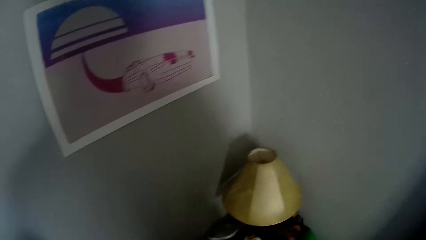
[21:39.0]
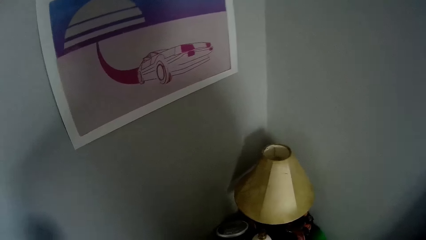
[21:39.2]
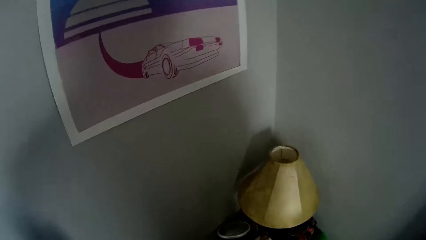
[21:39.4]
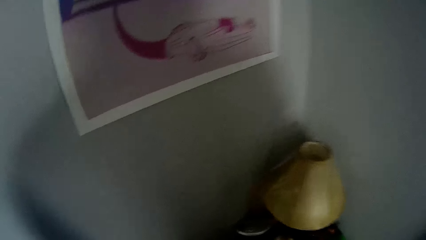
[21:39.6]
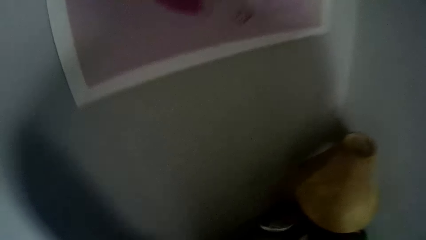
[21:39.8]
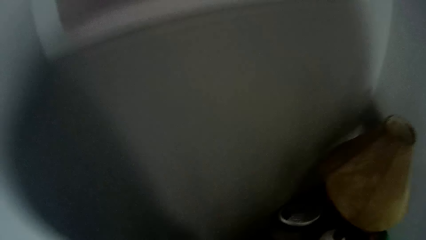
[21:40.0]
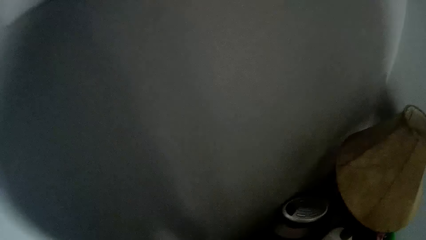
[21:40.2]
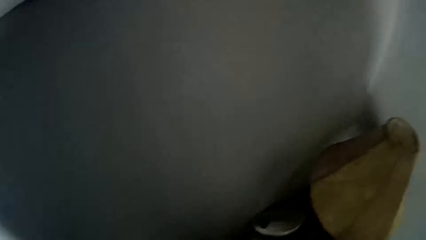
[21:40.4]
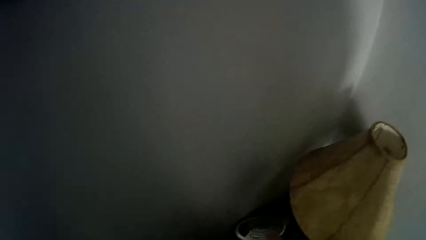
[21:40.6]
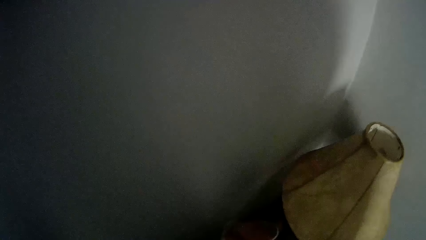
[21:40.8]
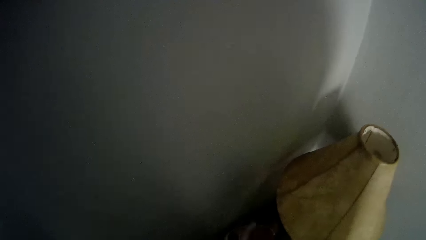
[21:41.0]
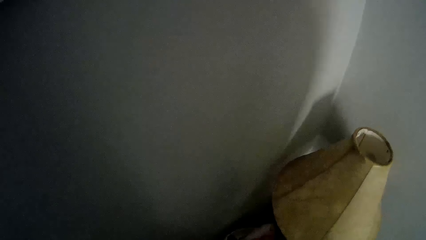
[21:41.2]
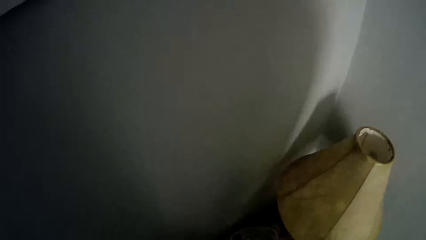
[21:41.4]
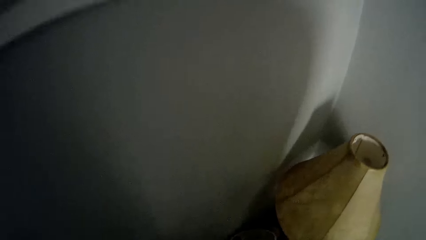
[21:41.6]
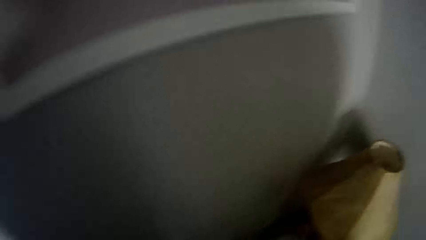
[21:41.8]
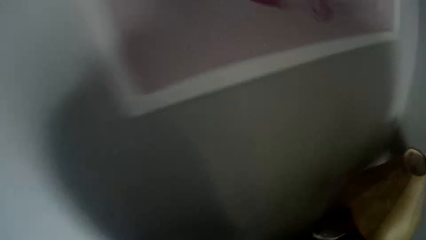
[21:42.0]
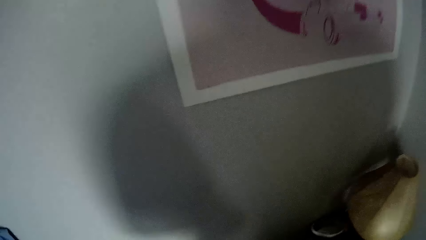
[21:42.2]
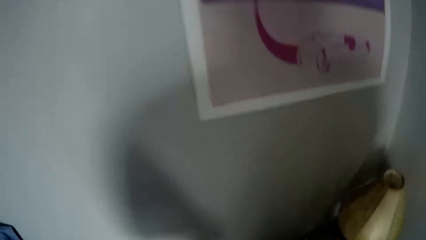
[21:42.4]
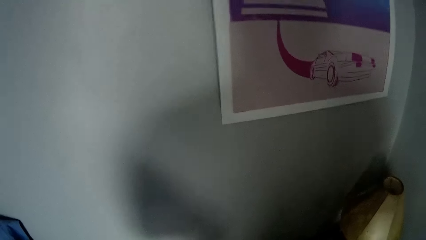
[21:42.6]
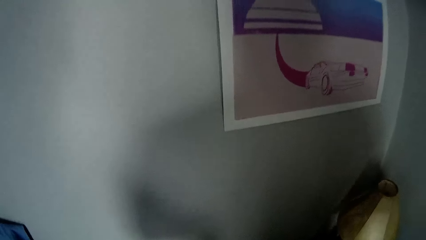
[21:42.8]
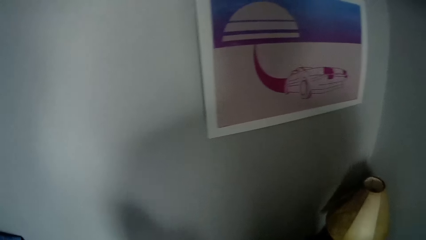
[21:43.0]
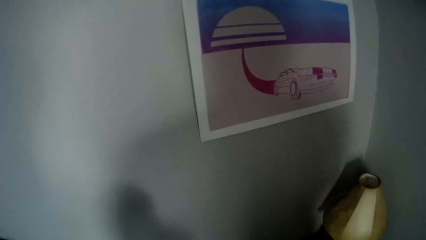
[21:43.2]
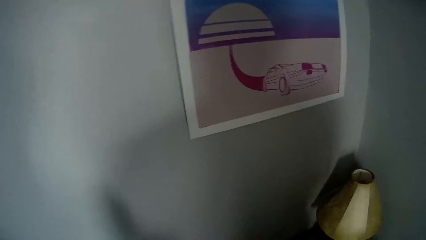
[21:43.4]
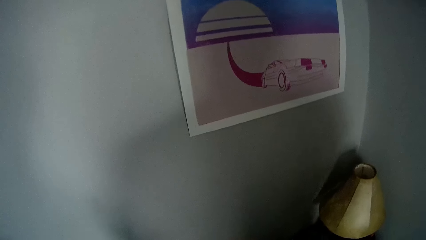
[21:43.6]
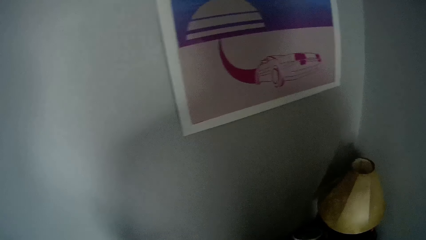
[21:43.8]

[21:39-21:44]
The camera wearer places the game pad on the table. They pick up something. They wipe something.

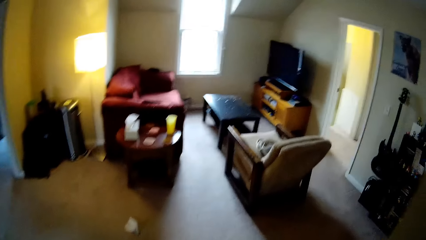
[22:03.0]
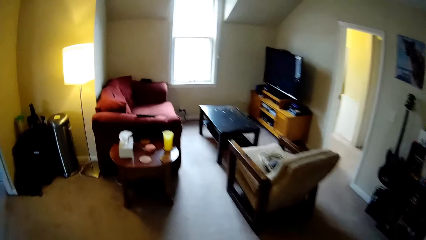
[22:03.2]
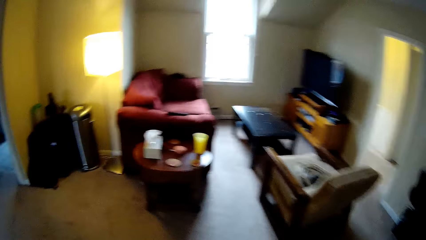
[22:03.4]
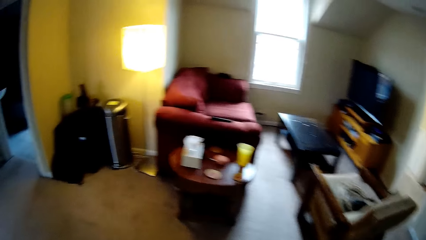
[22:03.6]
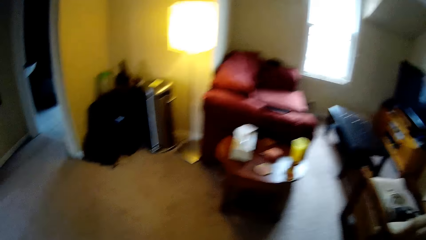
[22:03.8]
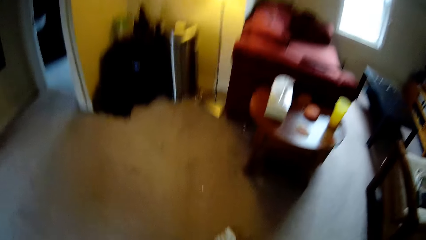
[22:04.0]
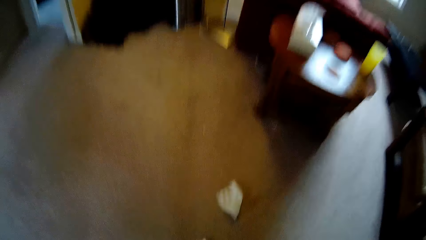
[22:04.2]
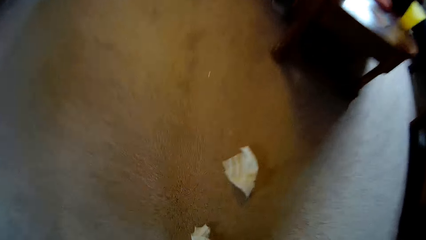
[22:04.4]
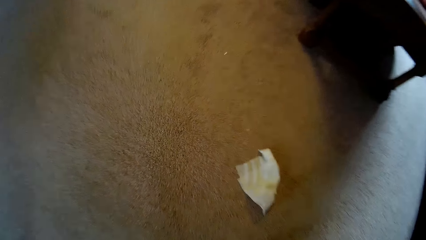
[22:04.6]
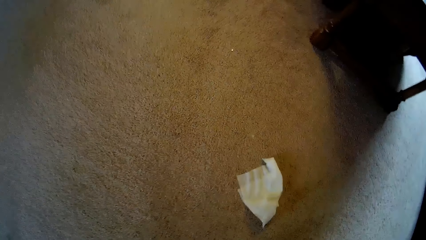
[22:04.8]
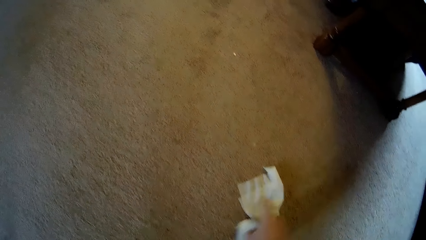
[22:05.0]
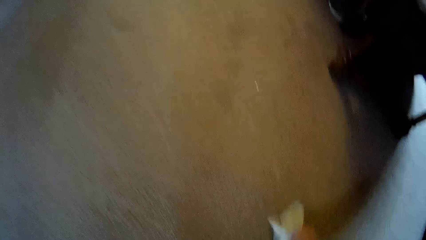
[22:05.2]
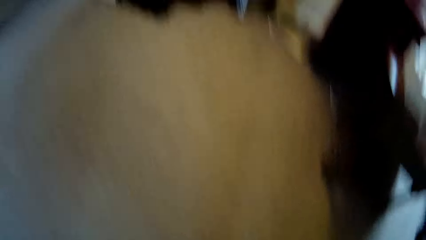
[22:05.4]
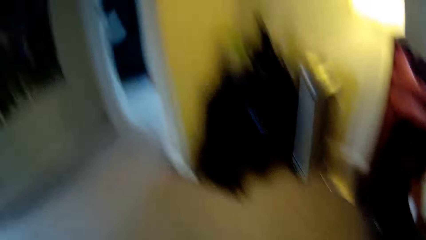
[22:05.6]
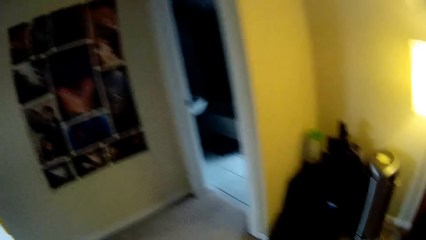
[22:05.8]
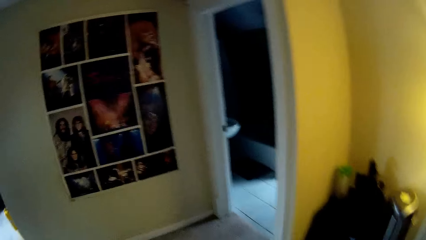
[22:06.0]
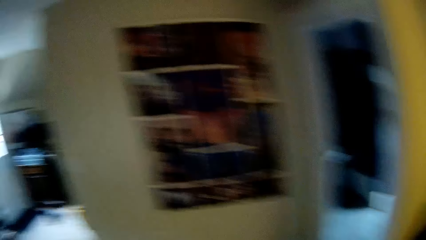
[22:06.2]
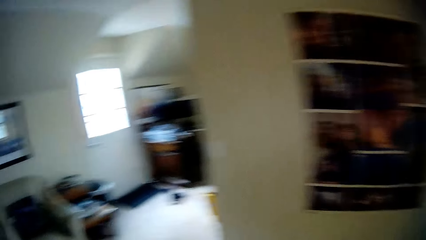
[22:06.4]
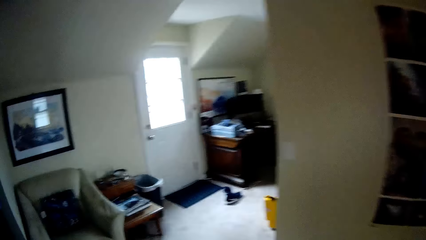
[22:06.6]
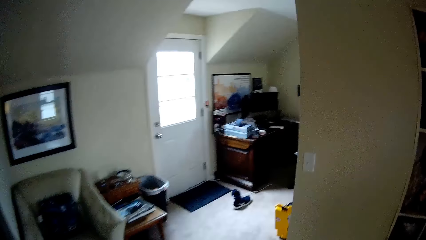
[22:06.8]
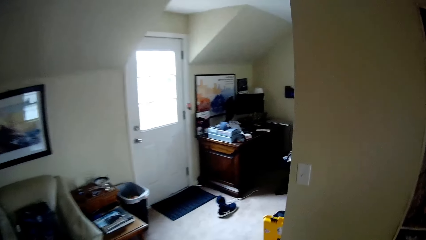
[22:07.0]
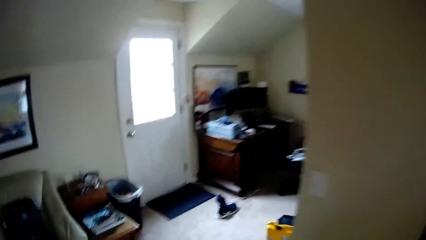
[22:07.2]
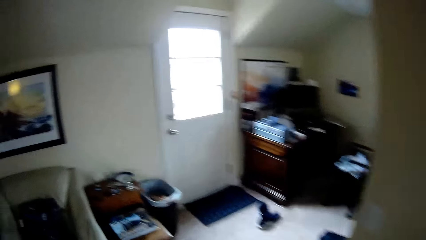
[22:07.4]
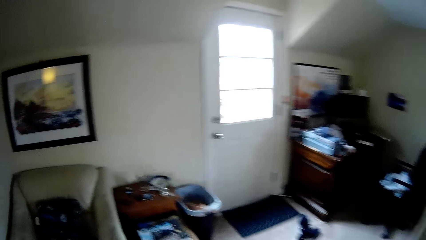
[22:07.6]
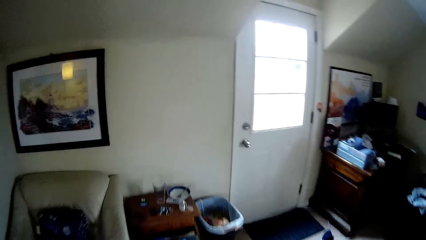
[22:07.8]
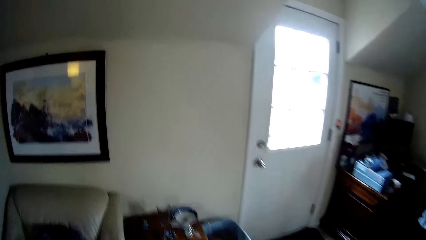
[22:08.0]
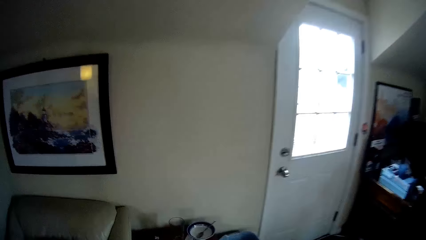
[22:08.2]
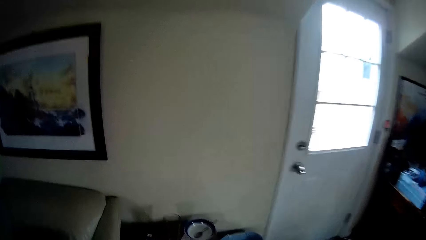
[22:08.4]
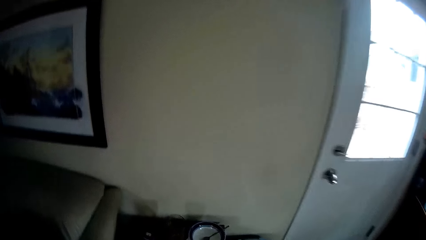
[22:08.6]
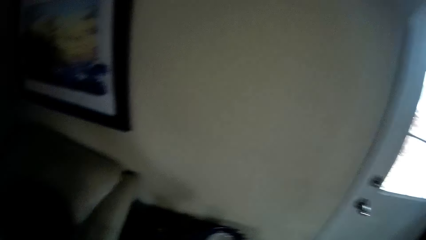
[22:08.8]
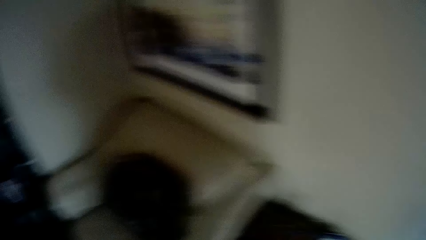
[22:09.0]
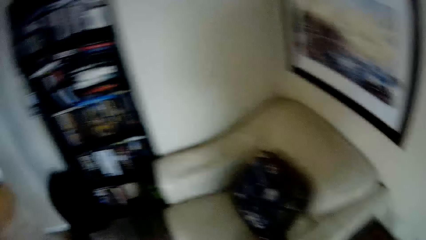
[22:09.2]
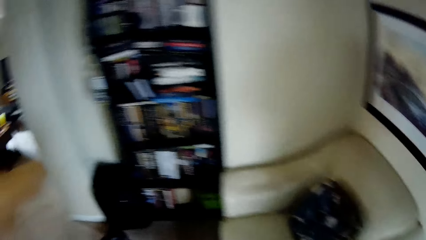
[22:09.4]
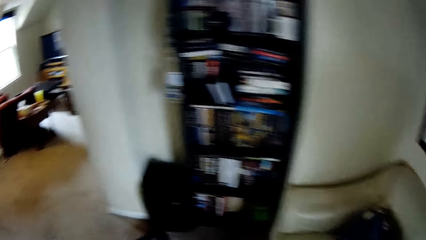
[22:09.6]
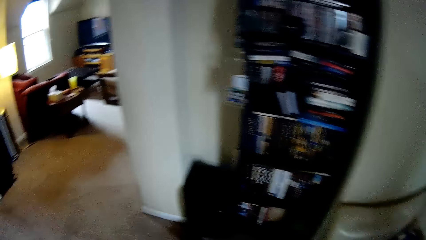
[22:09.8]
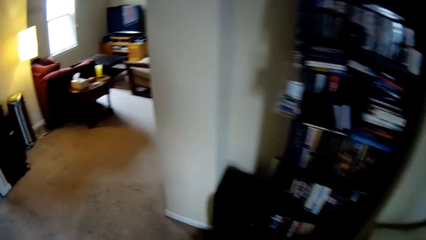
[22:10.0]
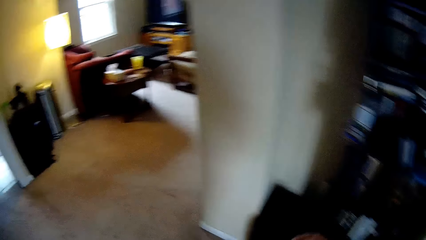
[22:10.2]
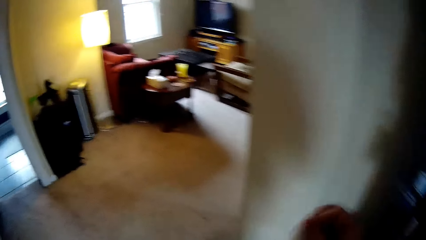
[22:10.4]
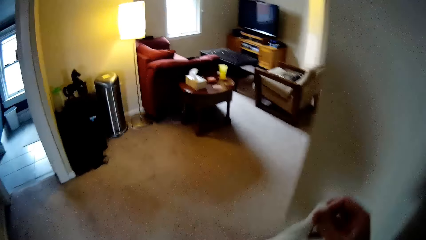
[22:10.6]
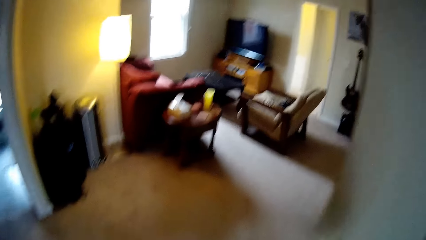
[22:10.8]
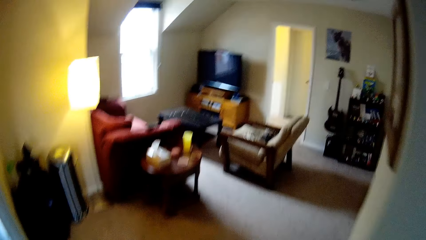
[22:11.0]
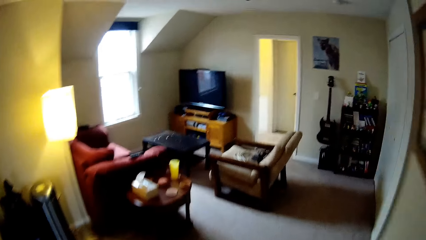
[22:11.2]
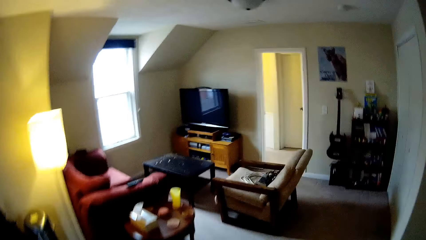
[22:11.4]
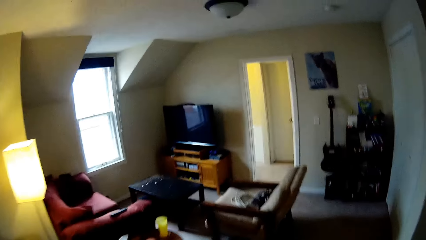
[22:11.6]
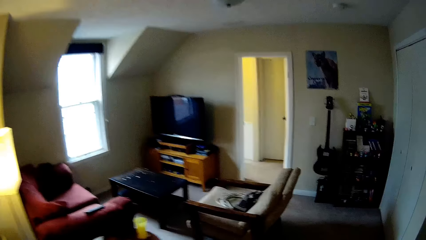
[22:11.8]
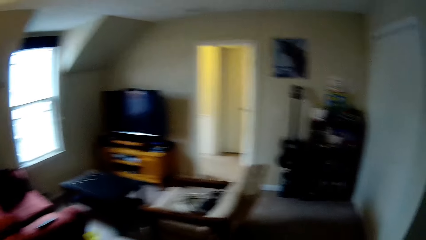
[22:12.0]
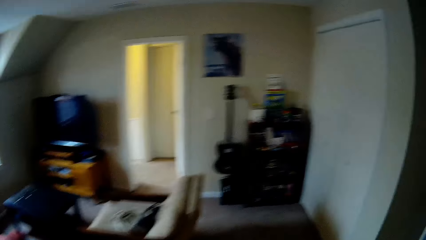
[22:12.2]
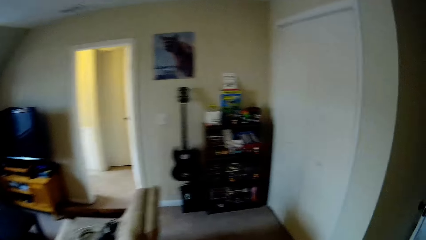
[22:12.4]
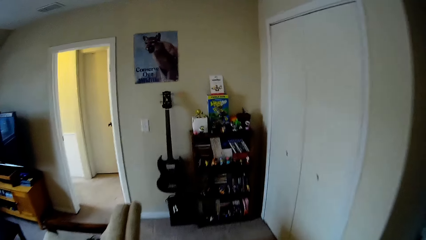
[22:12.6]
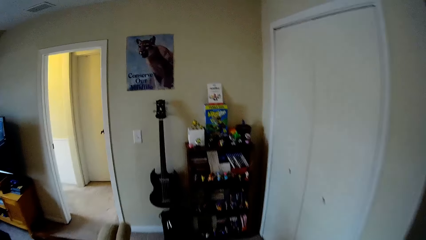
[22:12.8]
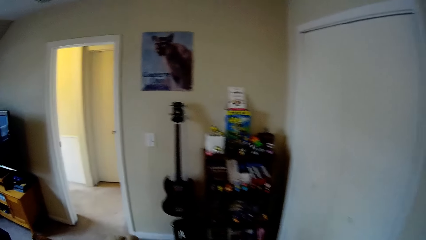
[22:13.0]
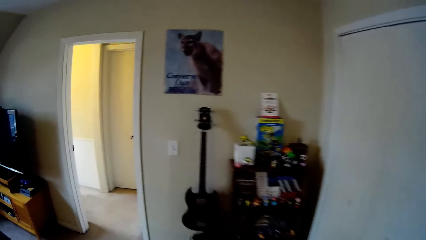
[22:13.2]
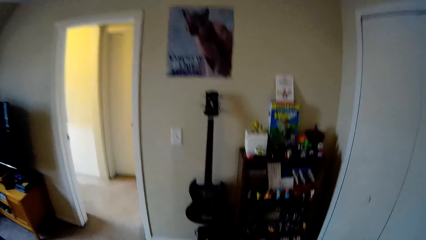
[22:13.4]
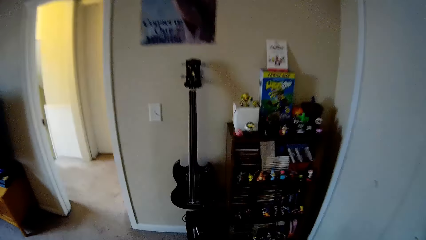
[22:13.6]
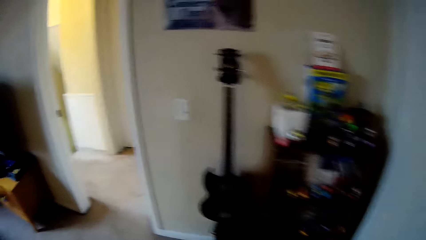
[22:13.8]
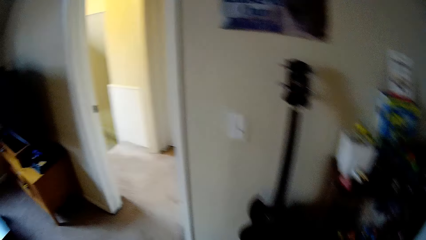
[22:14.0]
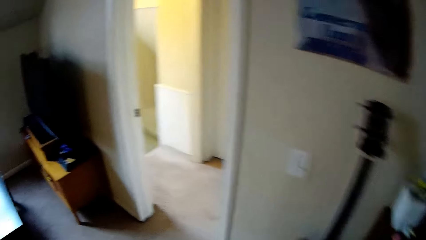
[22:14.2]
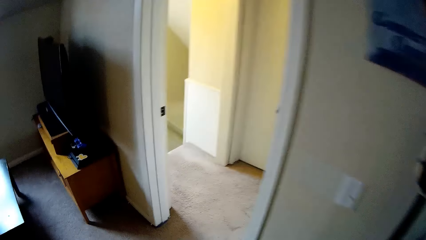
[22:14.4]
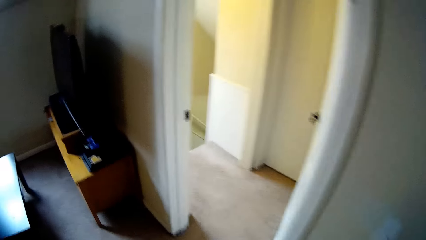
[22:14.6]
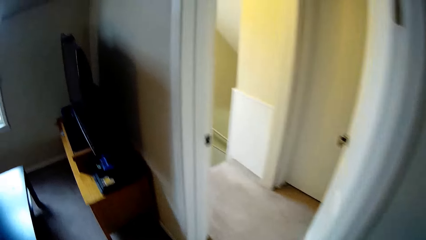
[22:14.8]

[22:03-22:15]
The camera wearer bends down. They pick up wet wipes or paper towels on the floor. They stand up and walk around the house. They drop the used paper towels in the bin and walk around the house. They pick up a paper towel and walk around the house.
